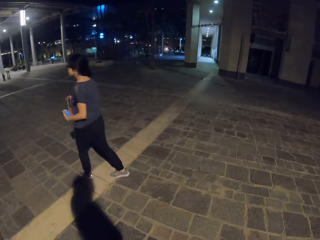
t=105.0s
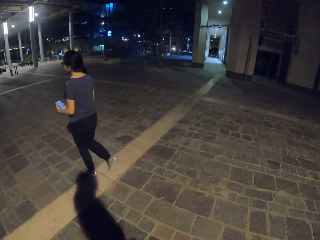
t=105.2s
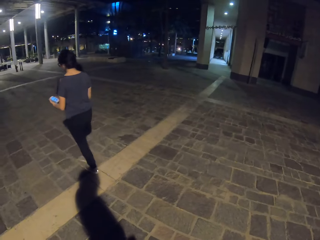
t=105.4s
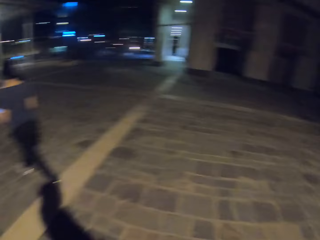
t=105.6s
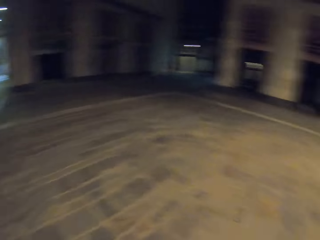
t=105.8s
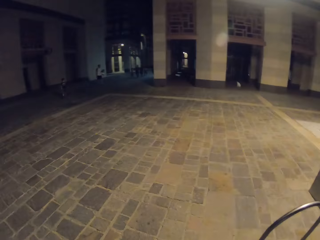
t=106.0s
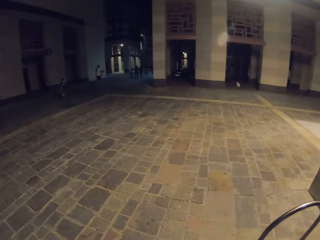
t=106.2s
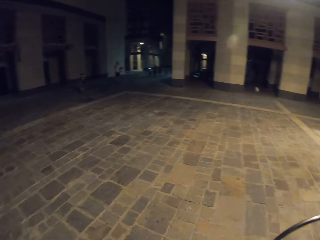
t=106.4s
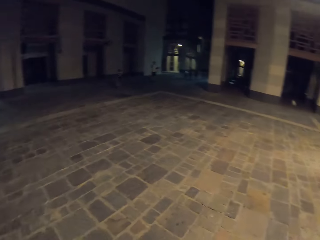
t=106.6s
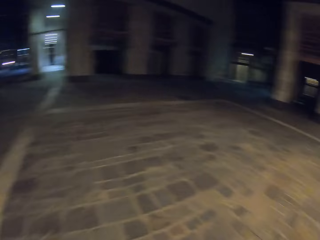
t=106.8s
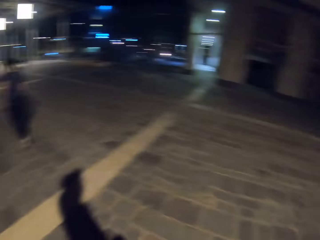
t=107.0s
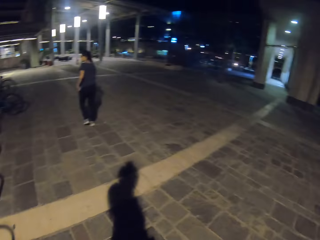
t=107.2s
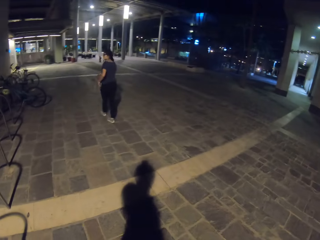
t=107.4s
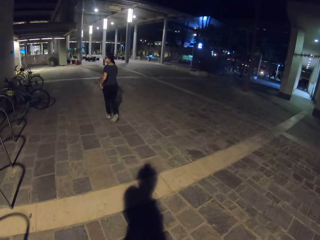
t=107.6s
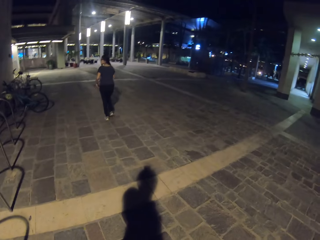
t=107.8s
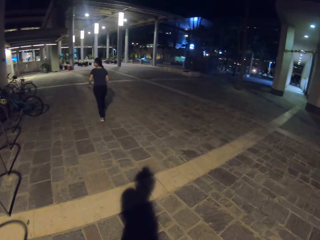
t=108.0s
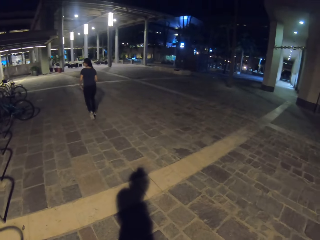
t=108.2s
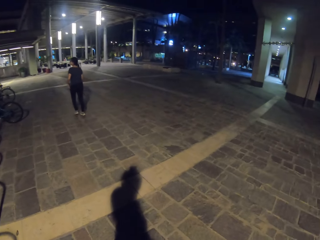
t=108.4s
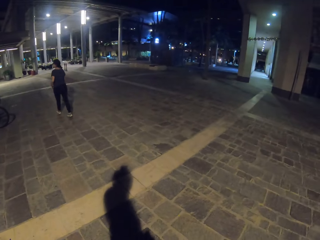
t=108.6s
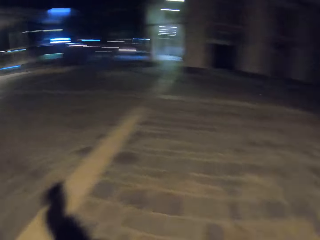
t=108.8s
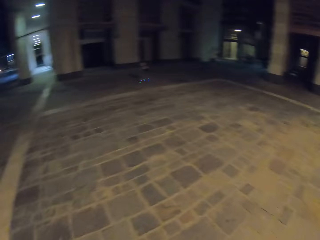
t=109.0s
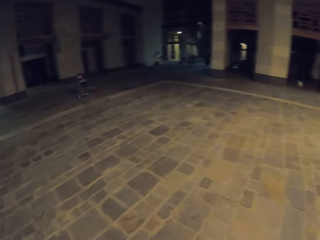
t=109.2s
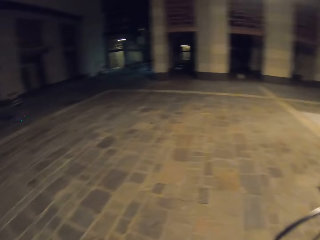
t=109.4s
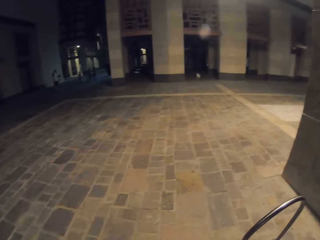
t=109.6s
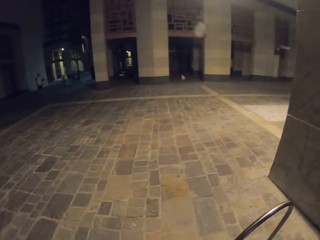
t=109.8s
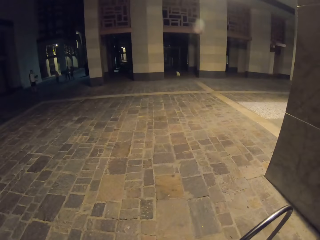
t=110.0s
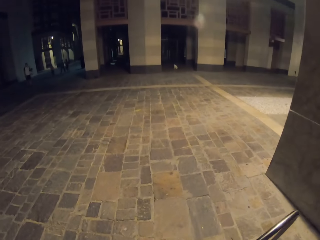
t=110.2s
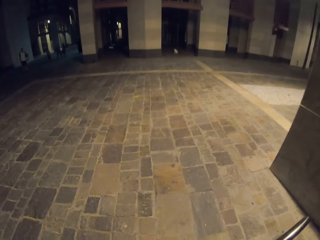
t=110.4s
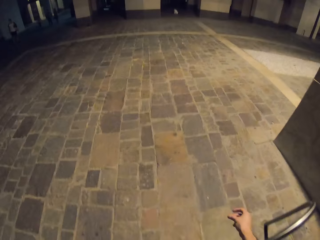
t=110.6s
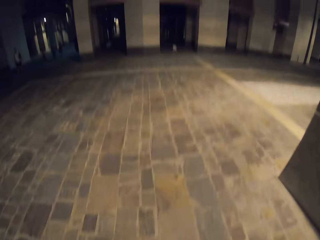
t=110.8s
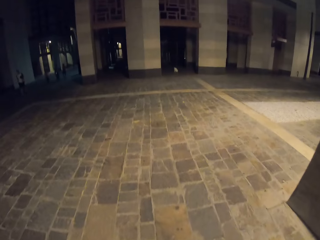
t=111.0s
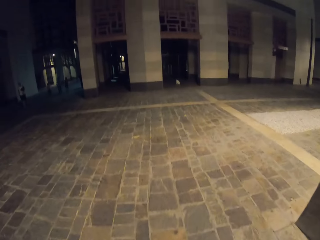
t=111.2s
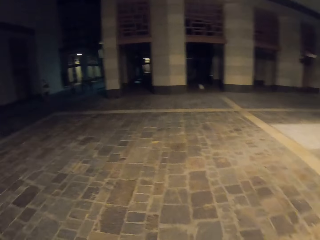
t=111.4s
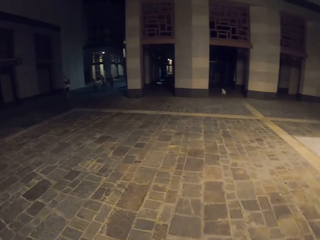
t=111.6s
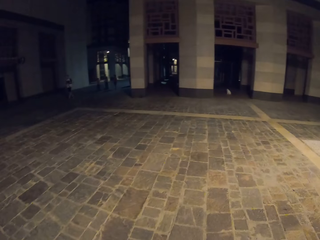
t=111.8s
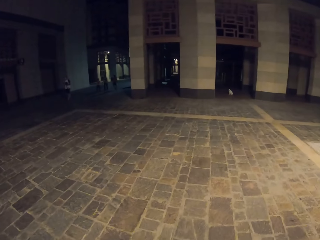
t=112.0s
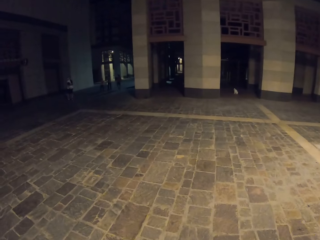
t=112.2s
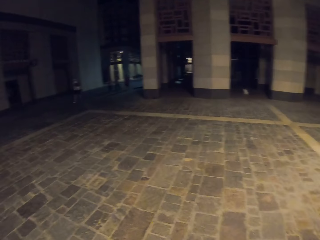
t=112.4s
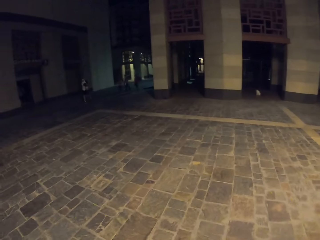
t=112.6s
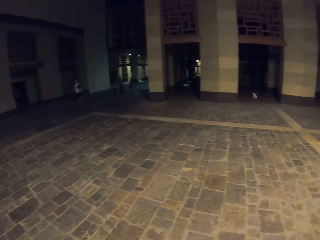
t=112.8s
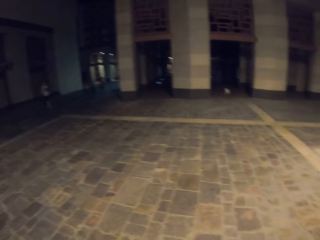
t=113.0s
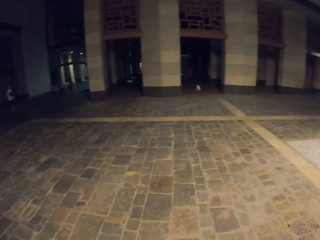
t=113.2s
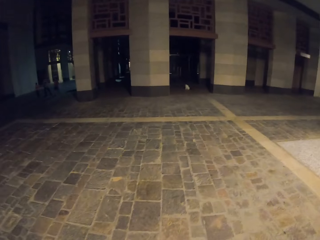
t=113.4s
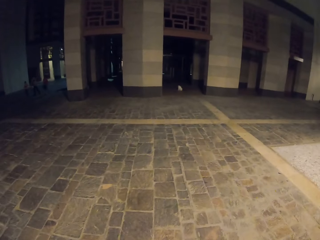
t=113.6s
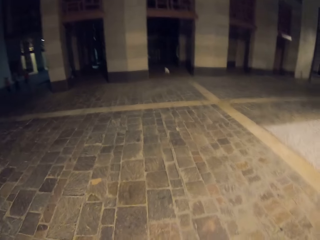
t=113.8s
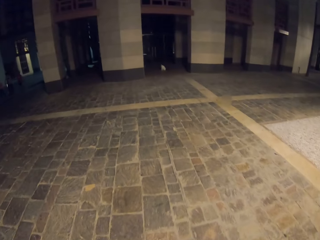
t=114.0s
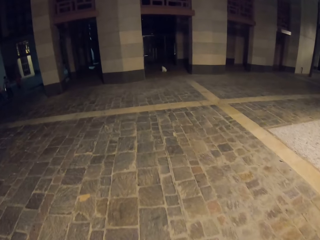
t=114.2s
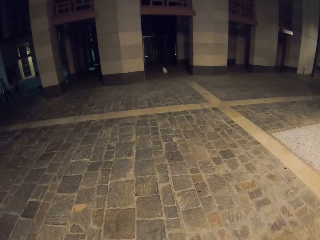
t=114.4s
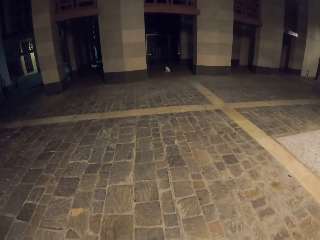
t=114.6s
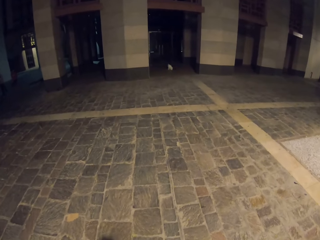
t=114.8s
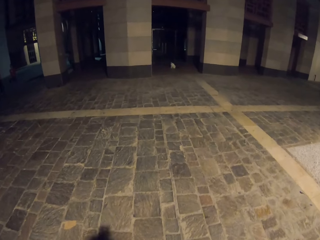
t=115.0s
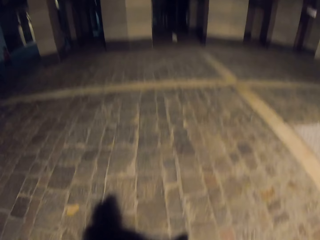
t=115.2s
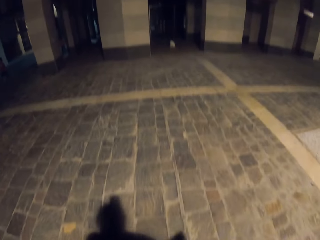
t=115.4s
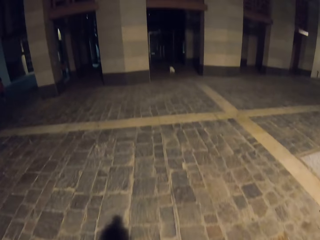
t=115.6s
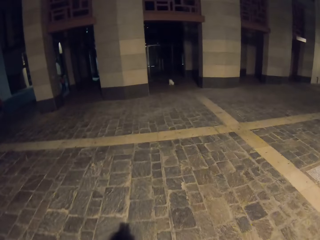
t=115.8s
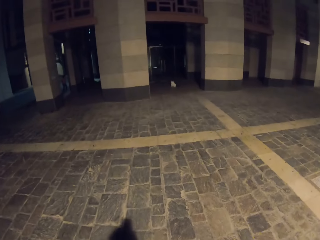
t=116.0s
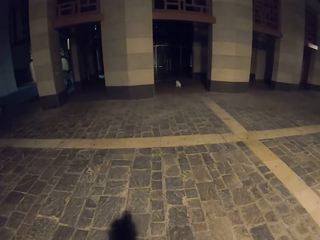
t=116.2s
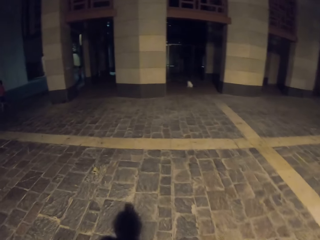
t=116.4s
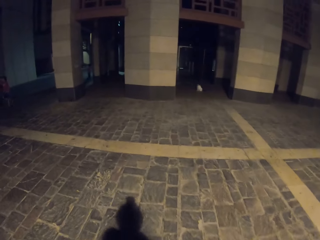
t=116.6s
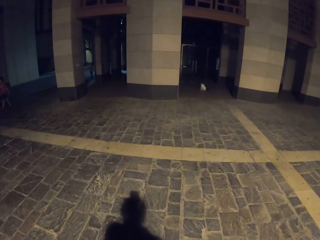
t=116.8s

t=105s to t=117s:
The woman walks away from the camera wearer. The camera wearer looks around the road. They walk outside the building. They walk on the road.

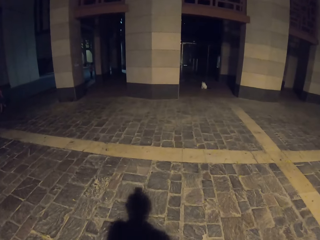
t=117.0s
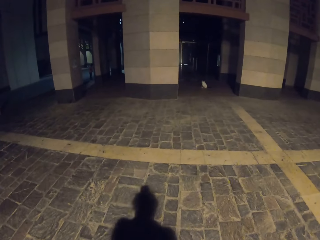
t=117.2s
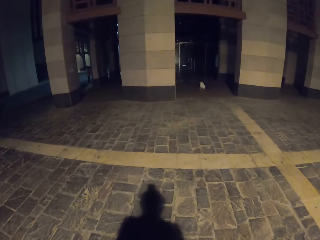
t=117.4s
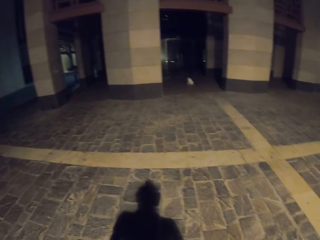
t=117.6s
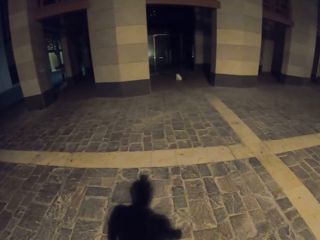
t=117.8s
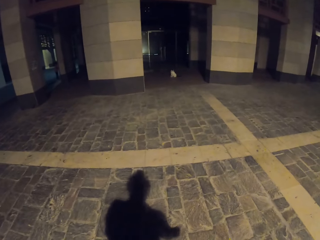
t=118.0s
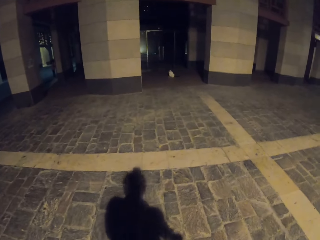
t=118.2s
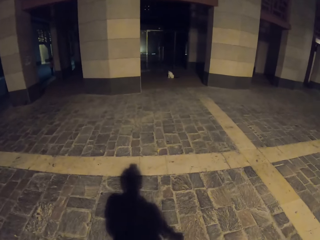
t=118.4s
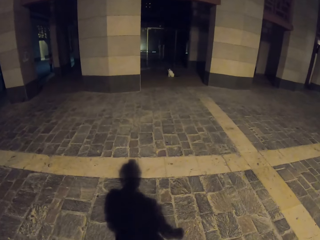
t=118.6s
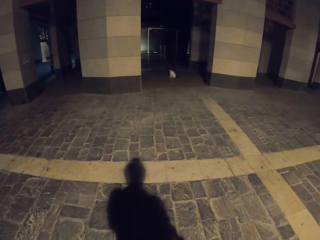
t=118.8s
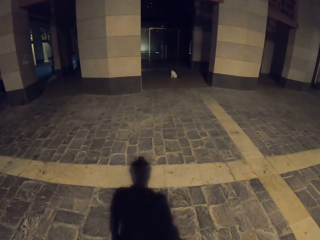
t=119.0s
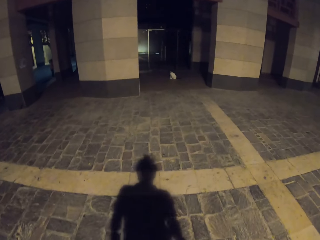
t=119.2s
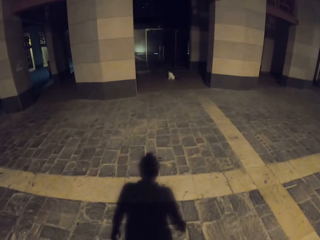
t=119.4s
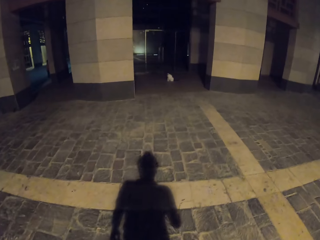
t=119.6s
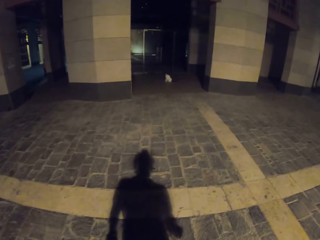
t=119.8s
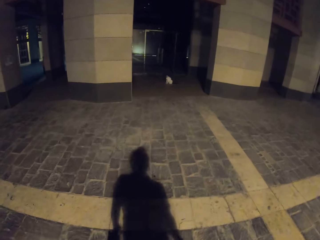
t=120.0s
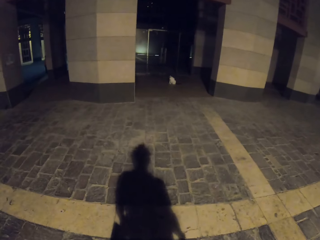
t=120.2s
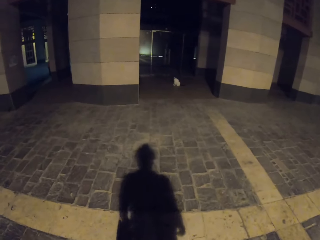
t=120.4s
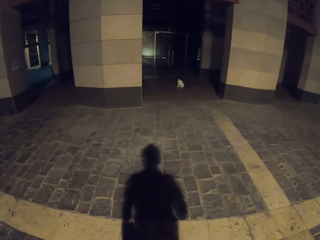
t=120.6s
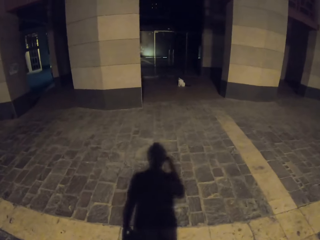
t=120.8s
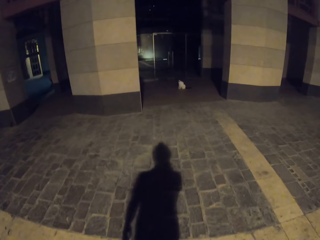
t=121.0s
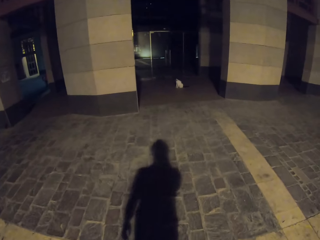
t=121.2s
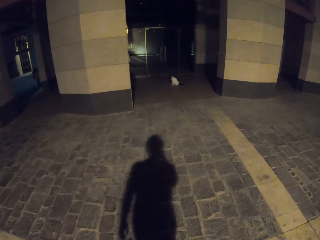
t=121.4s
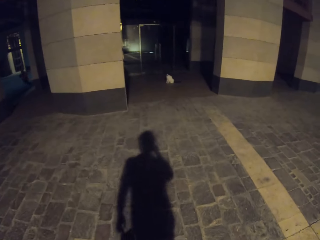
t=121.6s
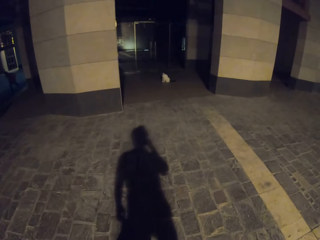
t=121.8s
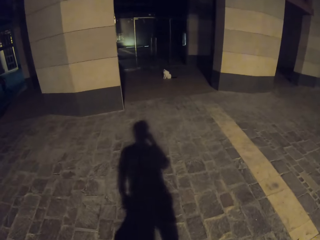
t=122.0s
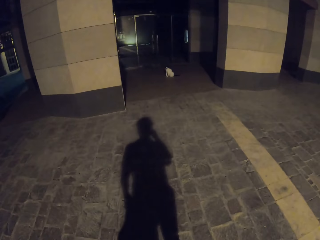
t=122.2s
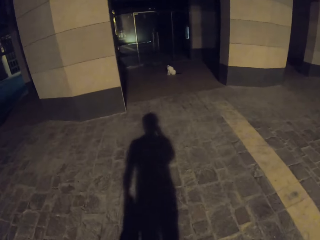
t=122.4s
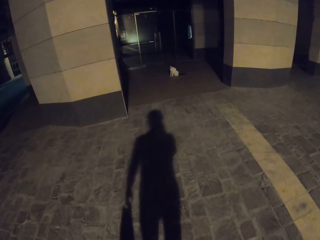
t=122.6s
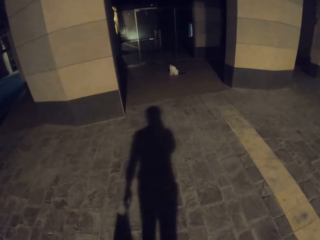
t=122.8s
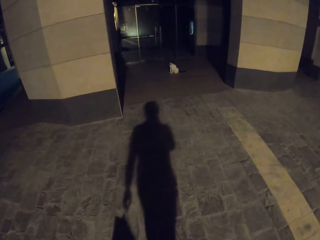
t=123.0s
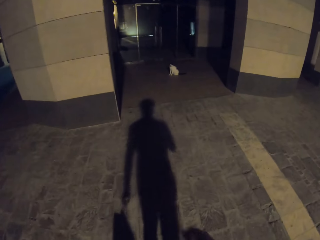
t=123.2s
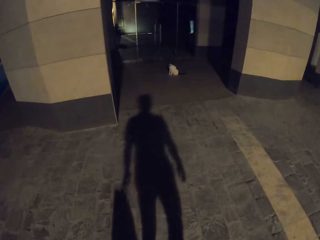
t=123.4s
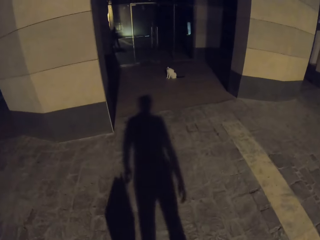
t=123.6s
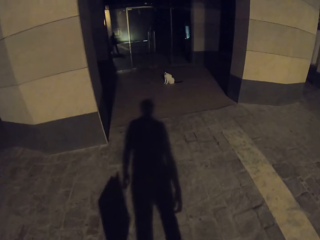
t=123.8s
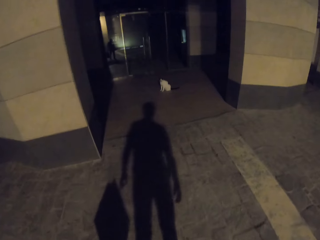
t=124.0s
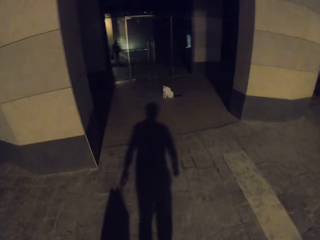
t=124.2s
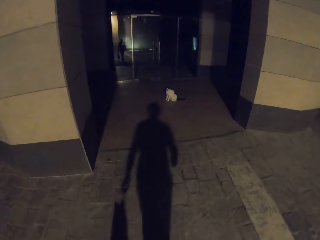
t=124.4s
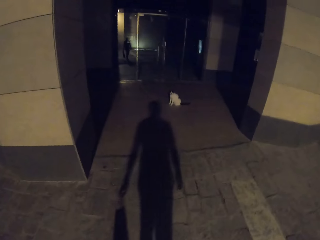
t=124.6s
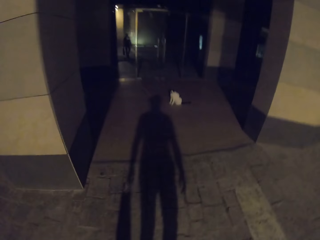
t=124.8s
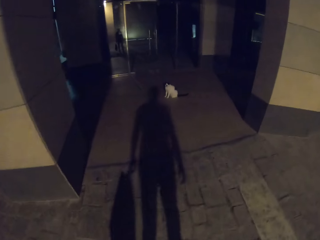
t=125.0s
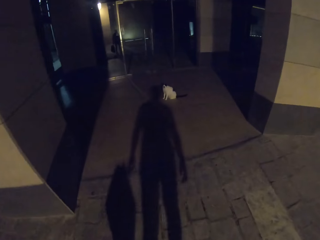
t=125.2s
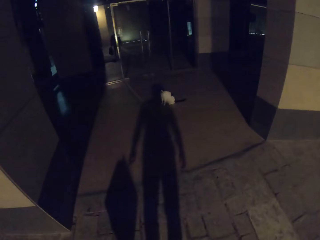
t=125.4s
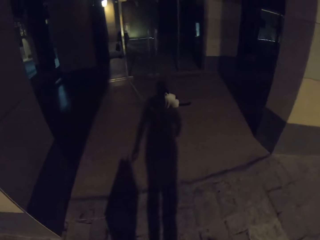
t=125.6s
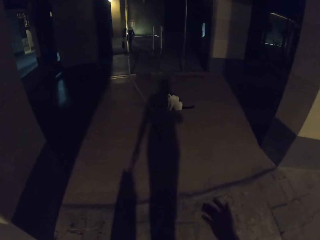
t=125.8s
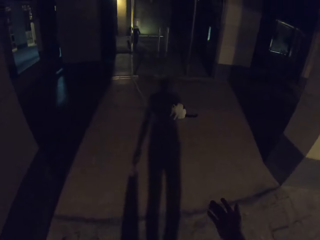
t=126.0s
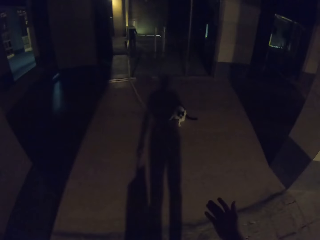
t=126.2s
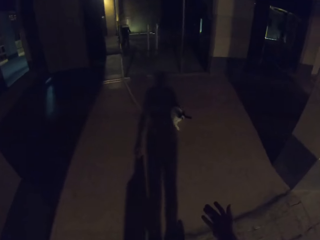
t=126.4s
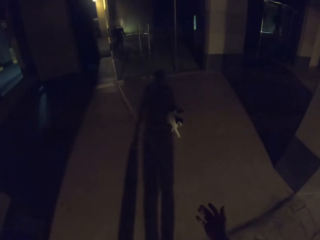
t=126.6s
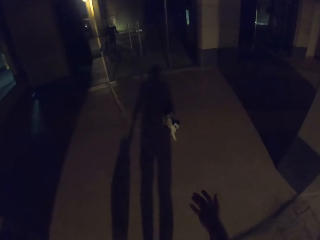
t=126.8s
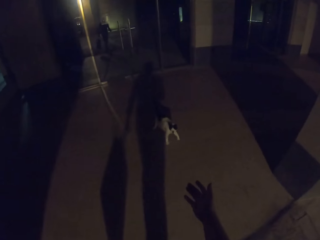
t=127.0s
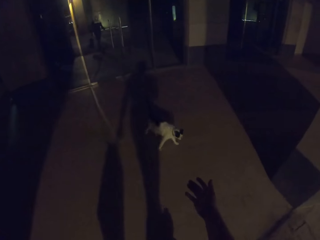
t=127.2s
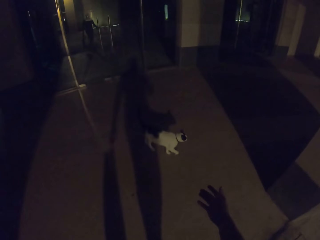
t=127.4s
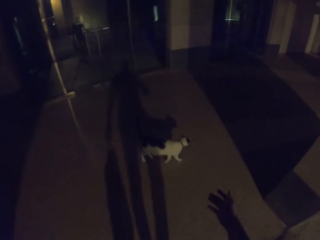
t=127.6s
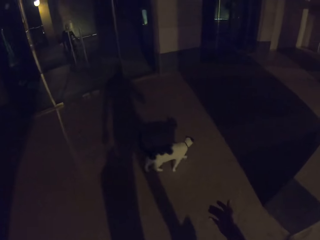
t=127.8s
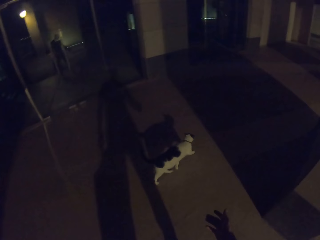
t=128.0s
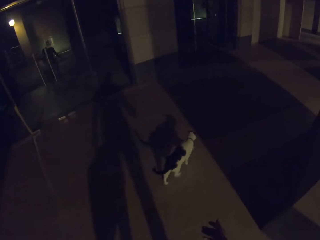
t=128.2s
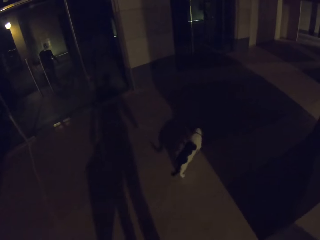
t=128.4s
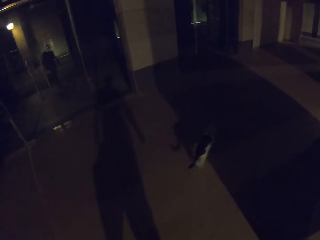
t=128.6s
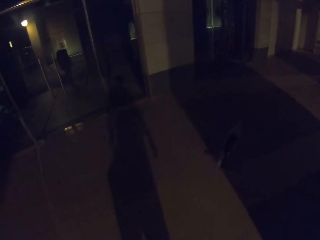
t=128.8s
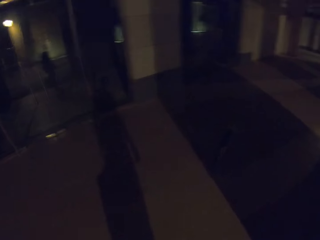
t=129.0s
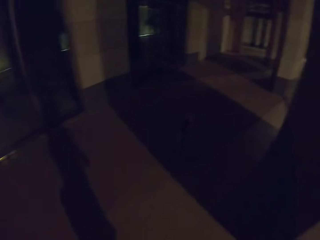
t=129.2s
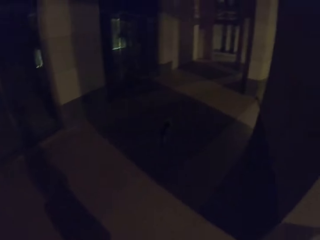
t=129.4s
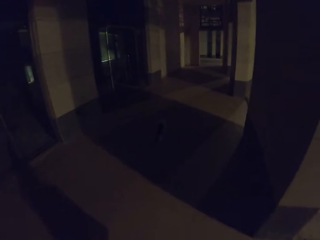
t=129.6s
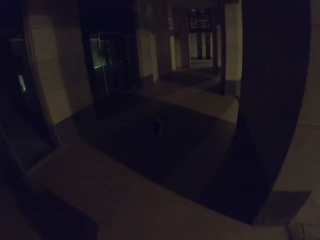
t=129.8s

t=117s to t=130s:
The camera wearer gestures with his hand.
